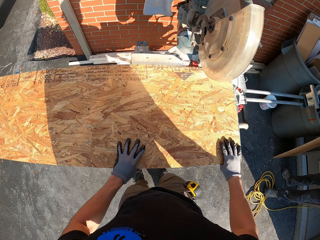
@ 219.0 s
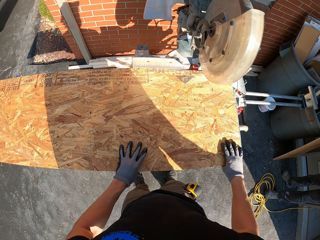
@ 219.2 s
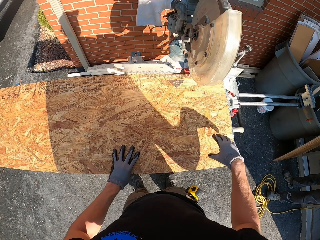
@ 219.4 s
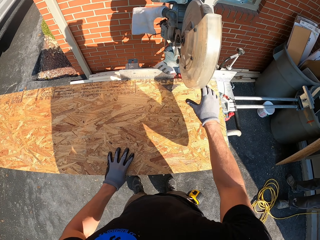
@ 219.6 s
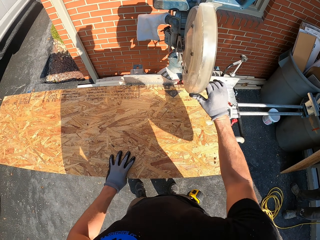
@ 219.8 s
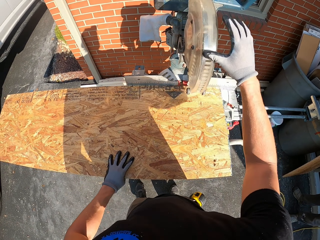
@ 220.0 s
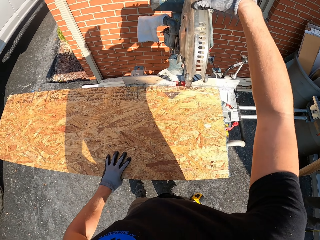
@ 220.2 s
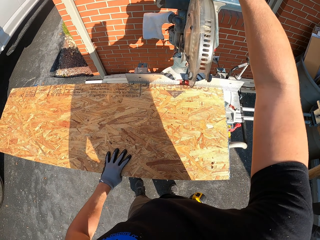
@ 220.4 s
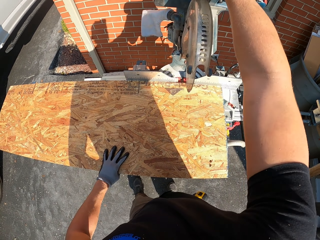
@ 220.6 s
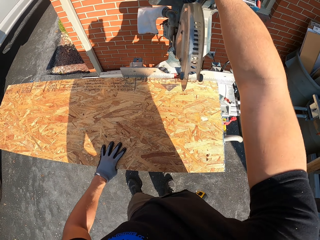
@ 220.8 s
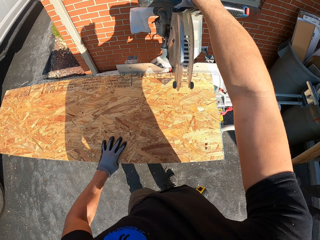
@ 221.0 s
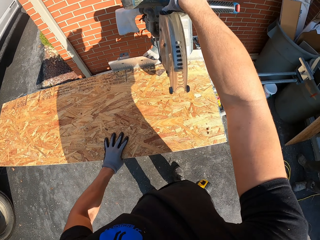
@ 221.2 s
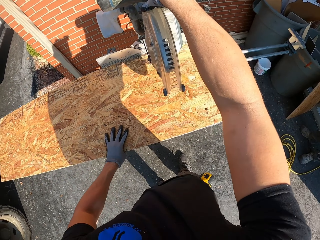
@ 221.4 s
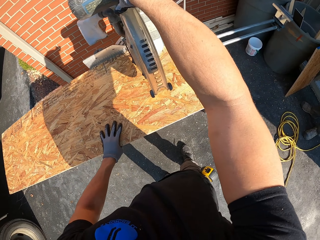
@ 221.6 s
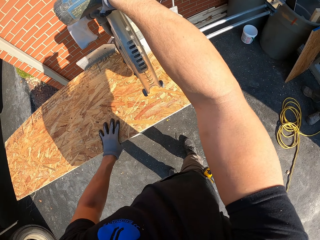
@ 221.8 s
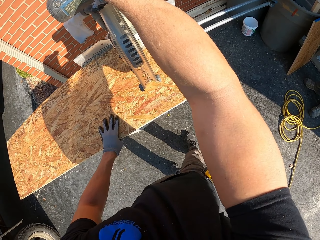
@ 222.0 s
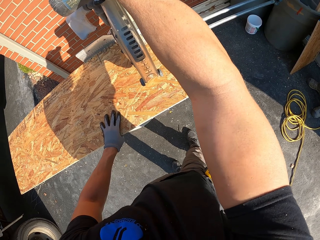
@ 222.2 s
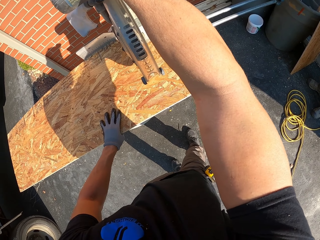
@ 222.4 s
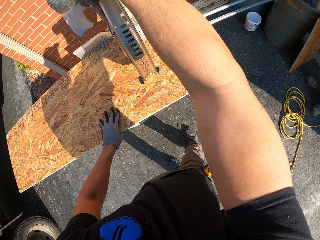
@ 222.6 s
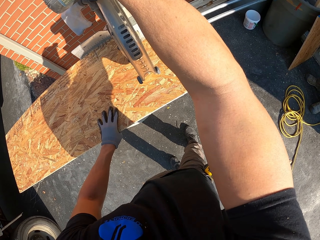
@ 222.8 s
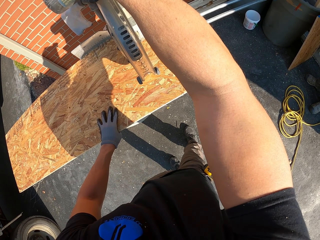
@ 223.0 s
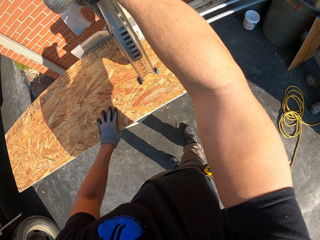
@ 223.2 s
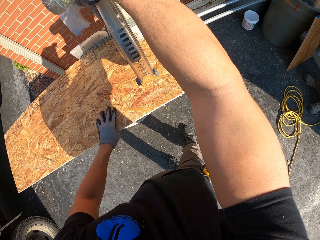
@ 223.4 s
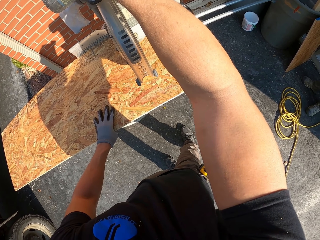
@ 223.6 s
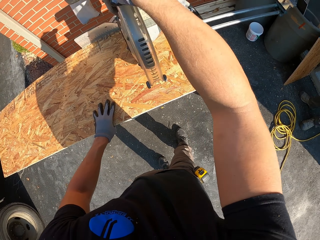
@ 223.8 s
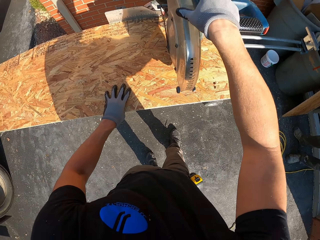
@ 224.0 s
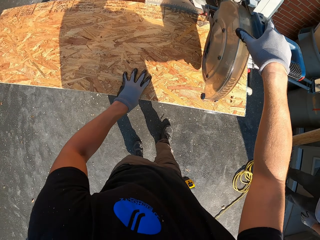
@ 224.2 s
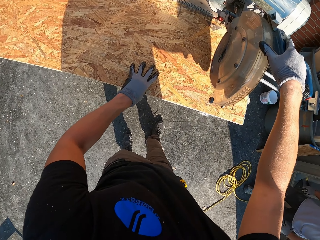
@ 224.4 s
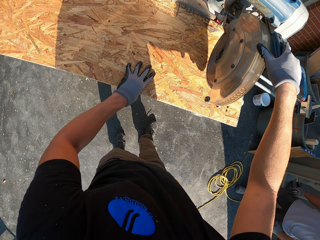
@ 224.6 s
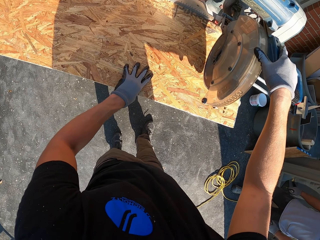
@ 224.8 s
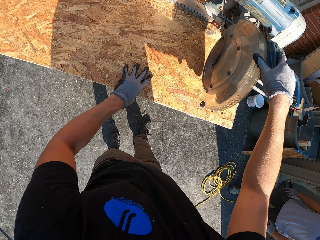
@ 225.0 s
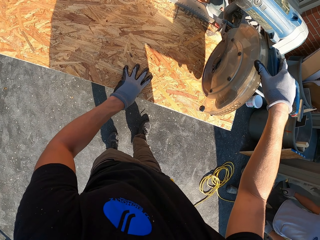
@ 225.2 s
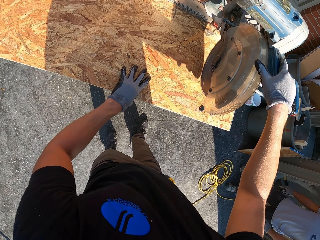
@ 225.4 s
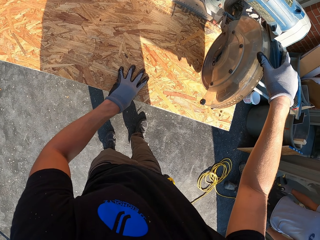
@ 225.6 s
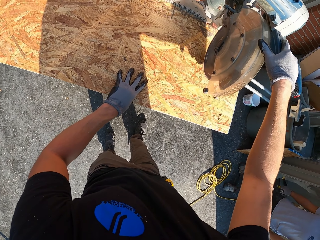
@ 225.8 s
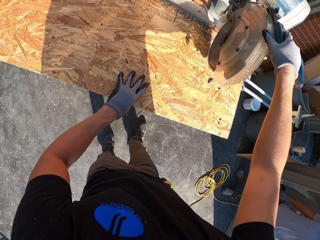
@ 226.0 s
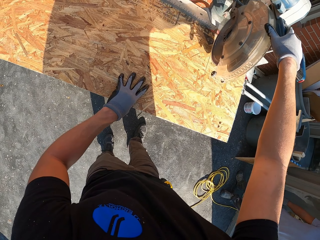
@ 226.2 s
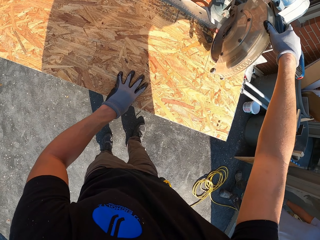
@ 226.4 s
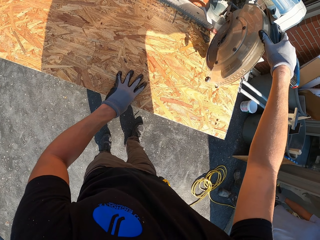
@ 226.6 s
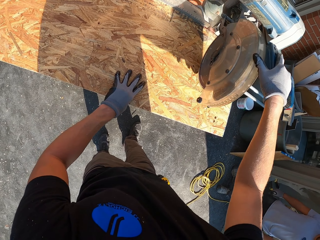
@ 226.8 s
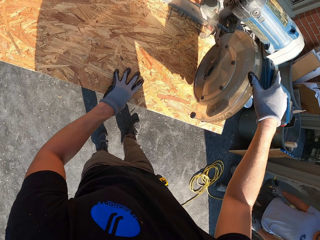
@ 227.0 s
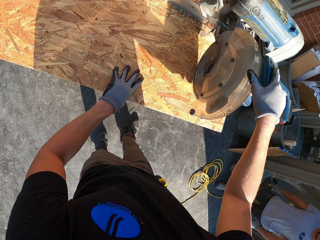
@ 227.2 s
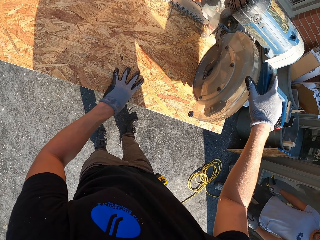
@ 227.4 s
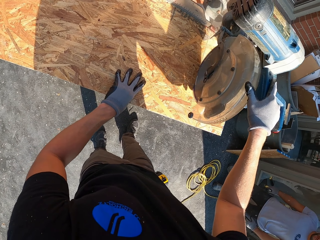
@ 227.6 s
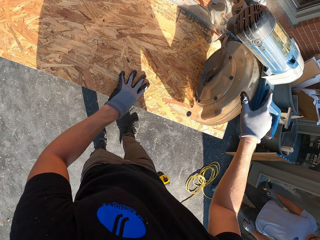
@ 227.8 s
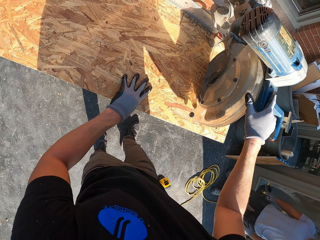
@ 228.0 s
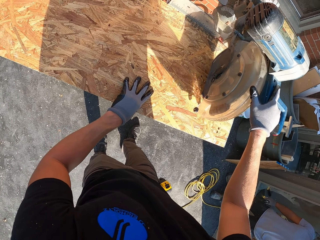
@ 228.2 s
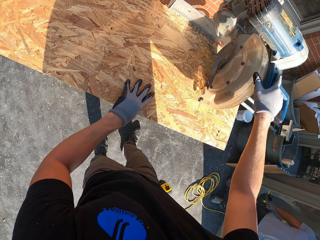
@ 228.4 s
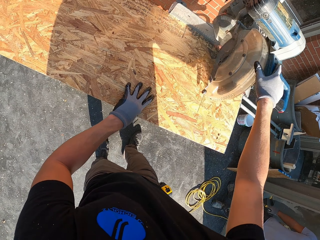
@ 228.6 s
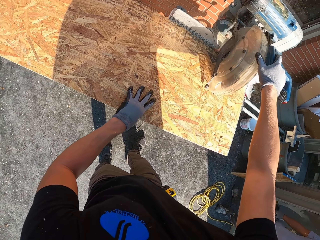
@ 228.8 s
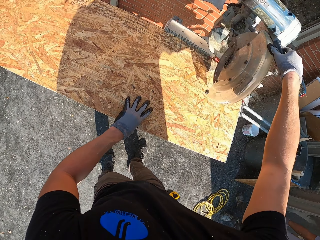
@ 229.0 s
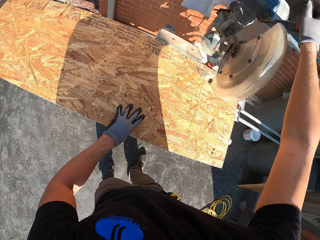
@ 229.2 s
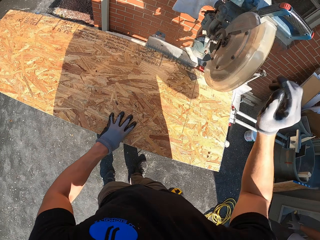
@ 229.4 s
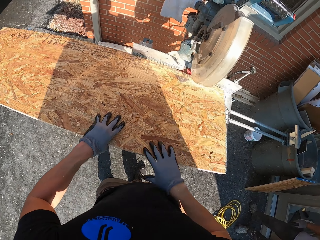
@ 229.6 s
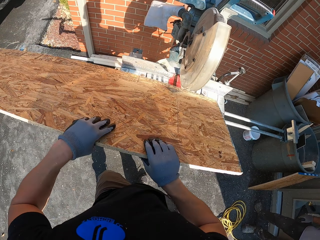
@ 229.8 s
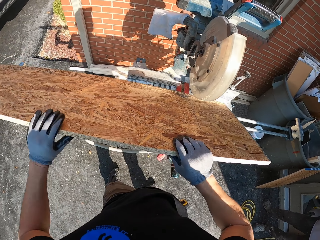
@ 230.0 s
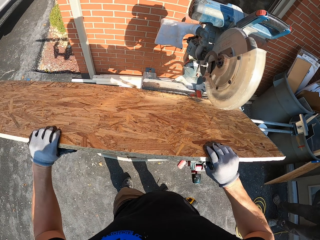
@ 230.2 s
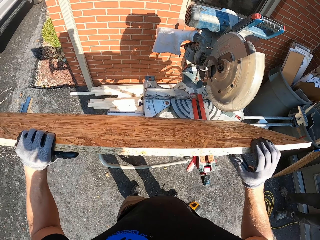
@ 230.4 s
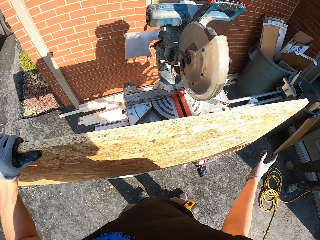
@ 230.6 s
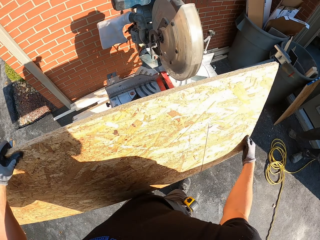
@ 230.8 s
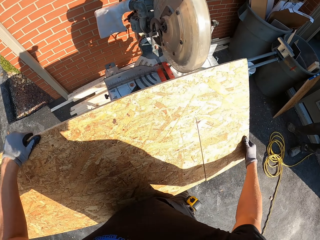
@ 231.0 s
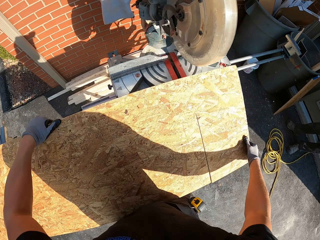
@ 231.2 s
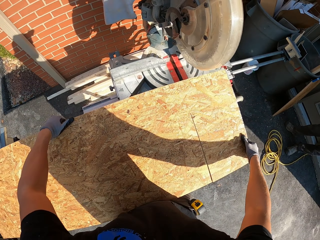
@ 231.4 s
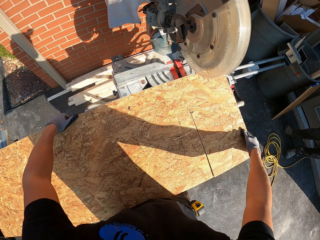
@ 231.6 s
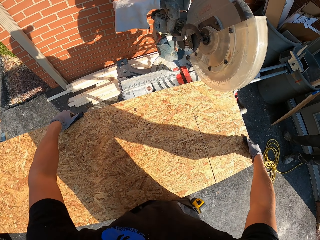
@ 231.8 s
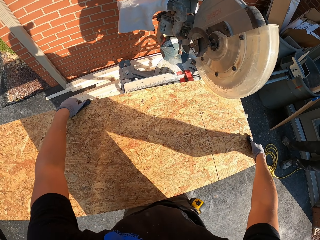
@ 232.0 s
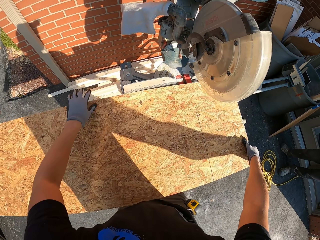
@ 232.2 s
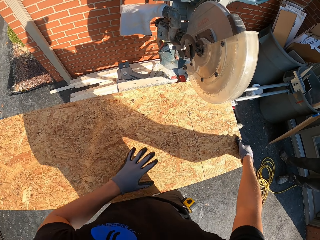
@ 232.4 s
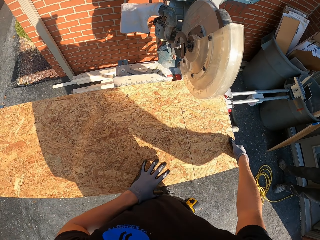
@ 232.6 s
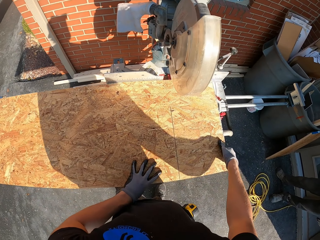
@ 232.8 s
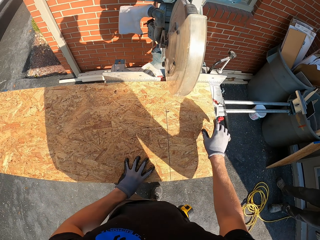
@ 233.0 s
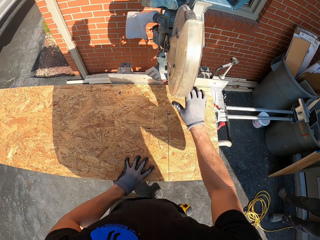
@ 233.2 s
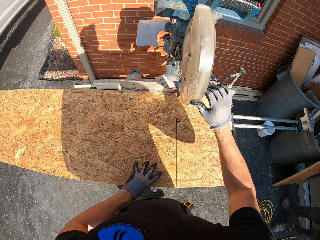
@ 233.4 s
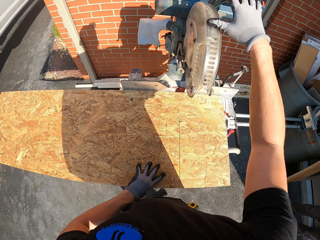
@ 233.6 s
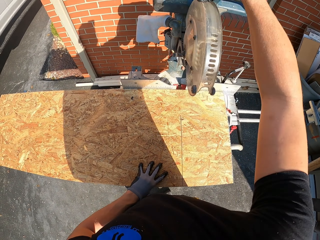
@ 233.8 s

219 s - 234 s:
The camera wearer holds wood. They hold the saw or wood cutter. They cut the board. They look at the saw. They cut the board with the wood cutter machine. They hold the wood. They flip the board and adjust the wood.

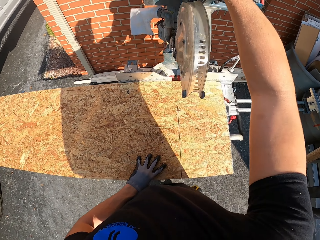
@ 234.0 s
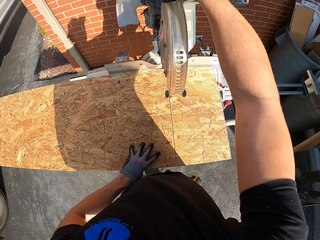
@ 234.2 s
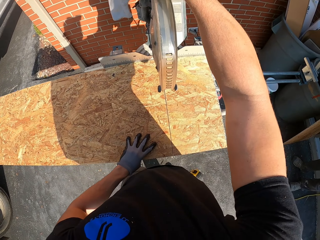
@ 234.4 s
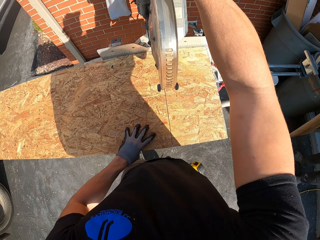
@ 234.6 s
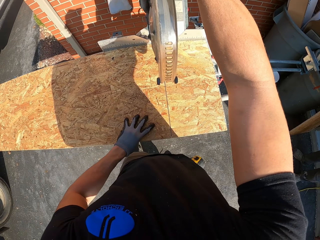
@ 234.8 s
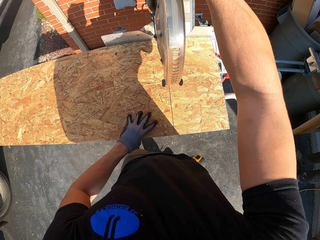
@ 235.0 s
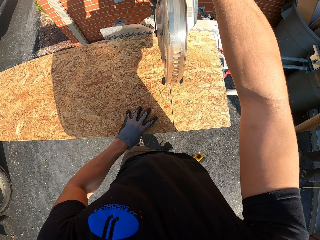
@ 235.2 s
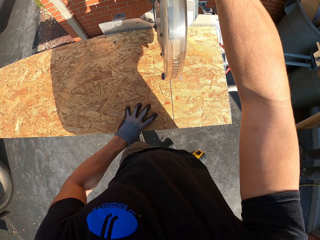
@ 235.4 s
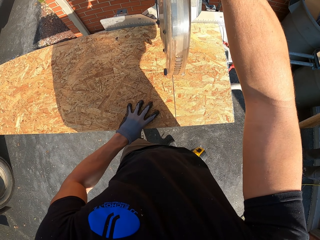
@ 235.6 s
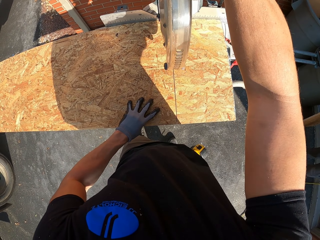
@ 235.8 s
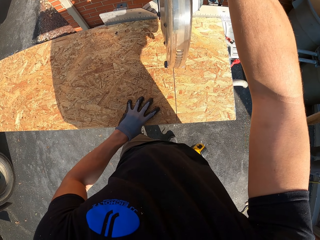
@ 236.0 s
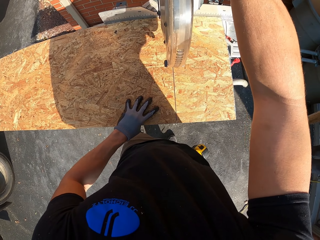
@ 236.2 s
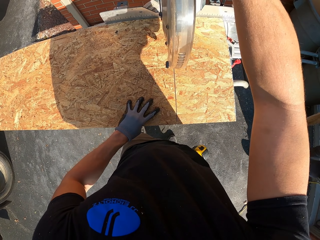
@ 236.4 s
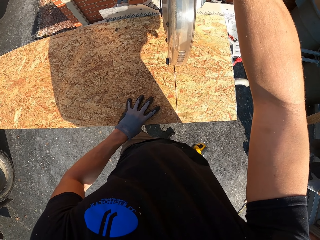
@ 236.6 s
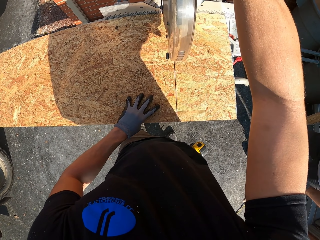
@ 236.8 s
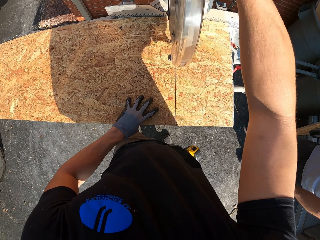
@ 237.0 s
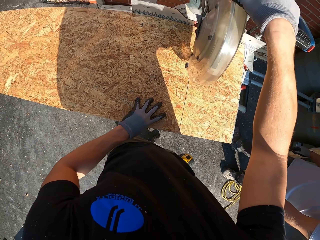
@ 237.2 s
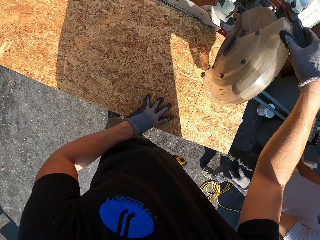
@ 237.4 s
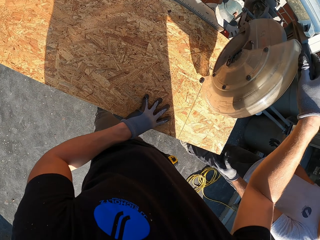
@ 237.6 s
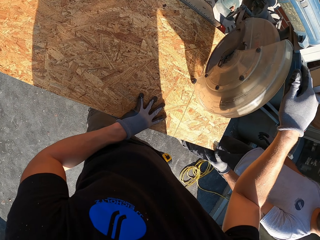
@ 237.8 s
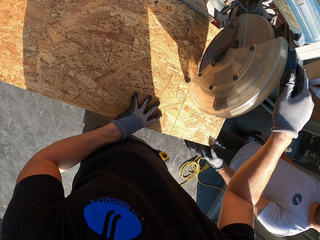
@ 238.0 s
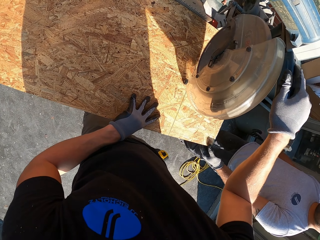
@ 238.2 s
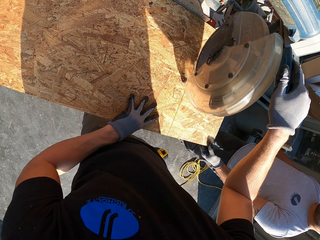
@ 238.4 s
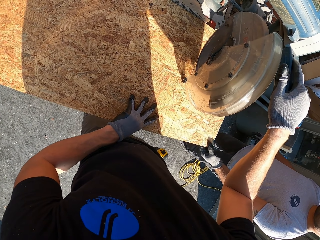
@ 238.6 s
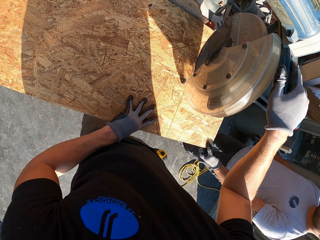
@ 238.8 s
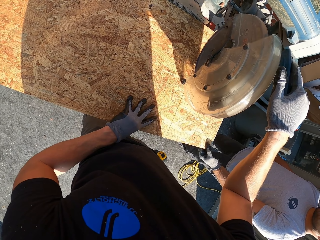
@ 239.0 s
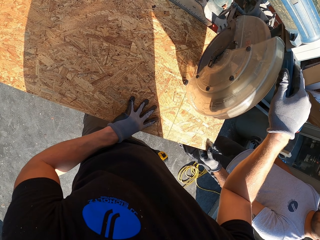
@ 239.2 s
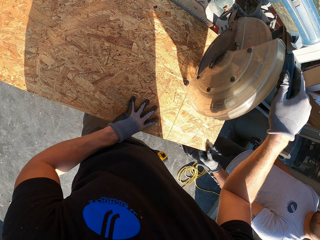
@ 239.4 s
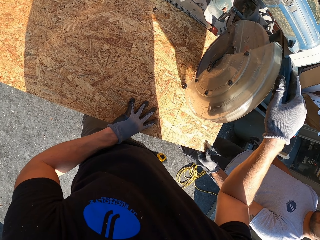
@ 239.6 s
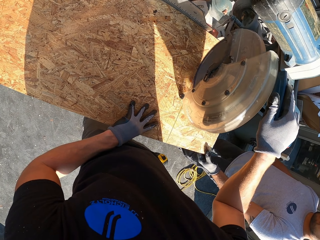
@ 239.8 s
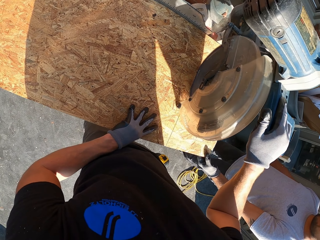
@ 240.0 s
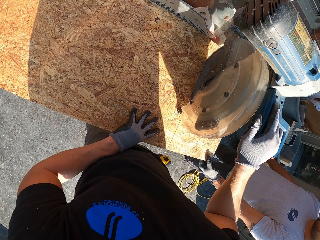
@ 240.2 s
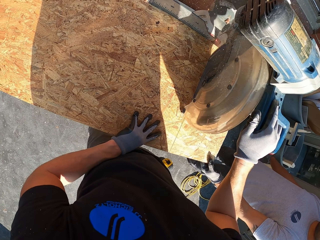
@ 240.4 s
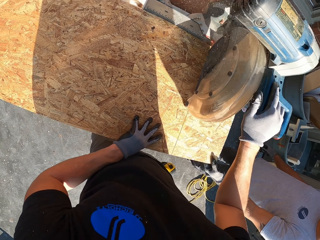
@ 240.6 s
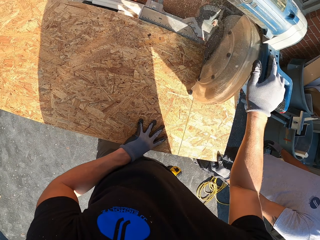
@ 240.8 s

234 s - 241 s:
The camera wearer holds a wood cutter machine. They cut the board. They turn to the side. They look at the board. They cut the board.
